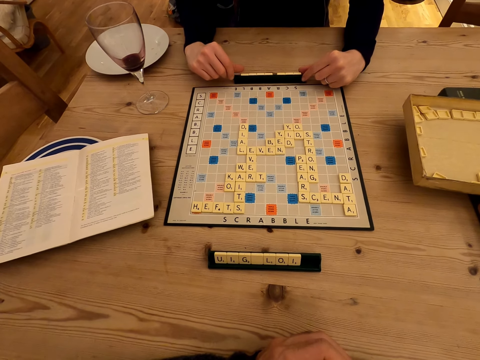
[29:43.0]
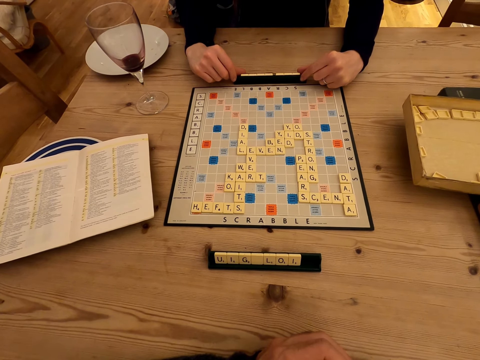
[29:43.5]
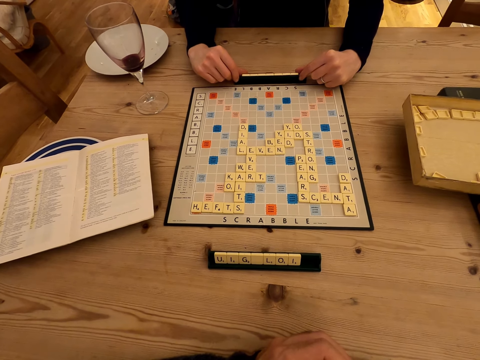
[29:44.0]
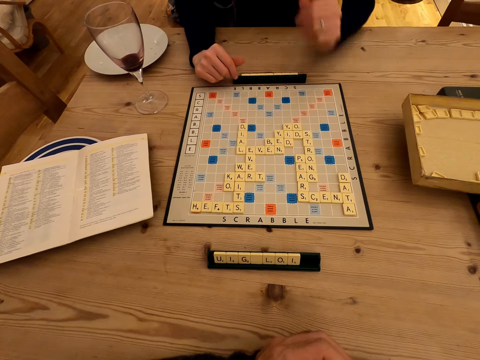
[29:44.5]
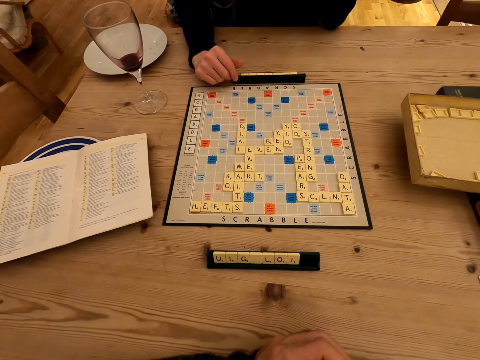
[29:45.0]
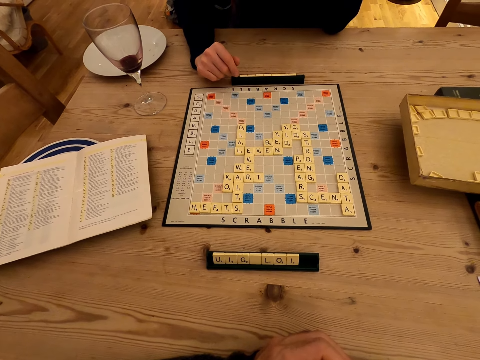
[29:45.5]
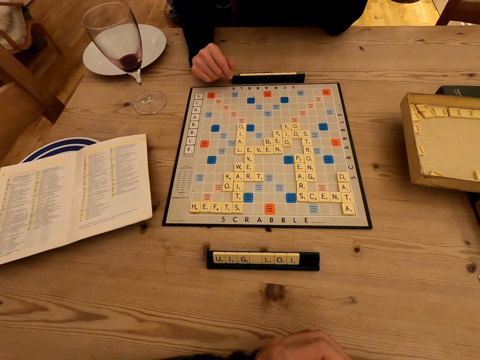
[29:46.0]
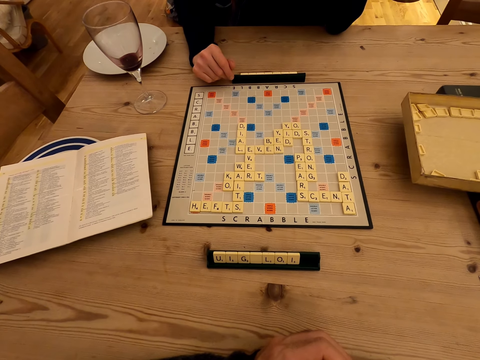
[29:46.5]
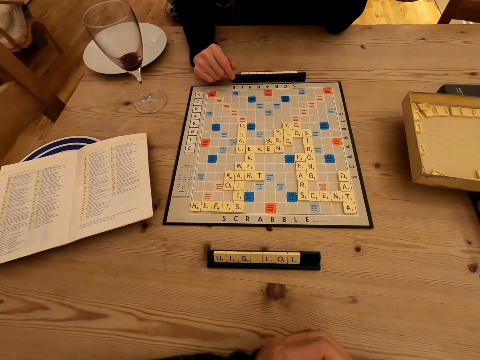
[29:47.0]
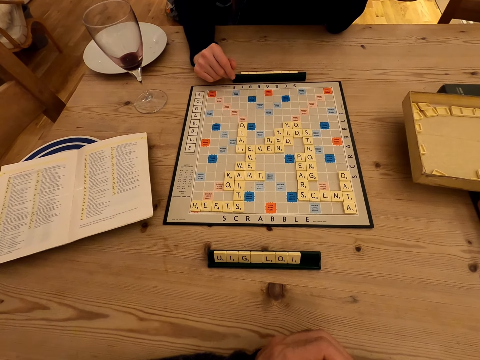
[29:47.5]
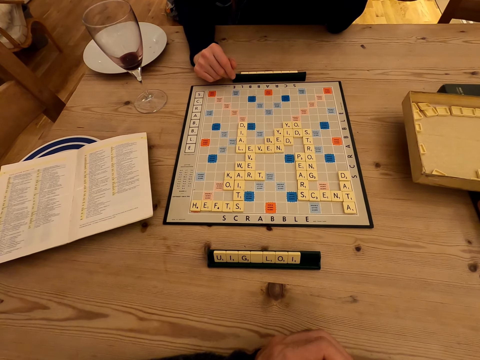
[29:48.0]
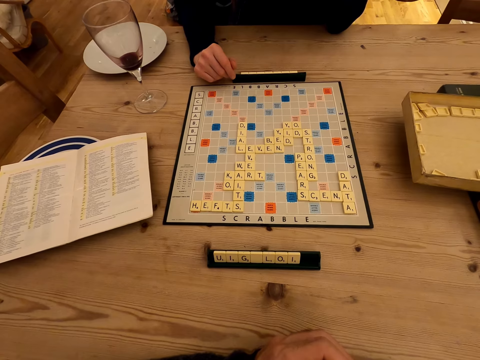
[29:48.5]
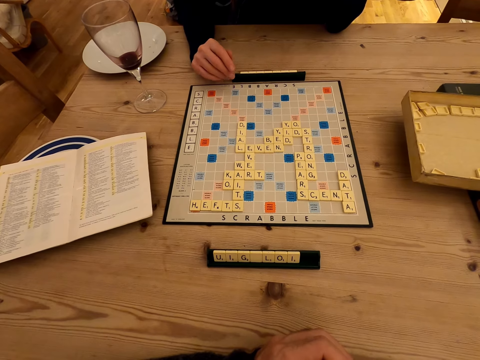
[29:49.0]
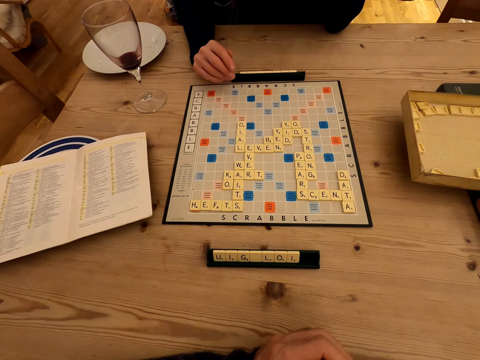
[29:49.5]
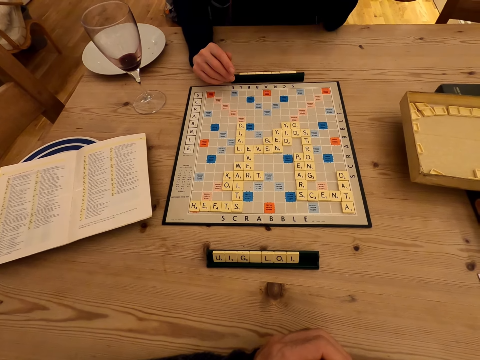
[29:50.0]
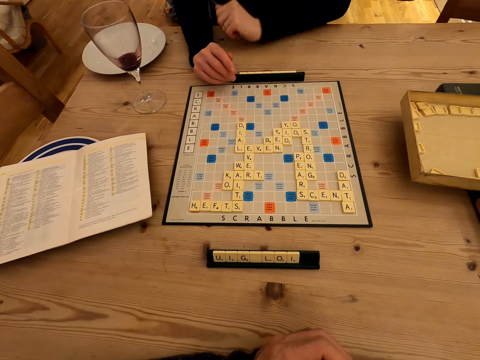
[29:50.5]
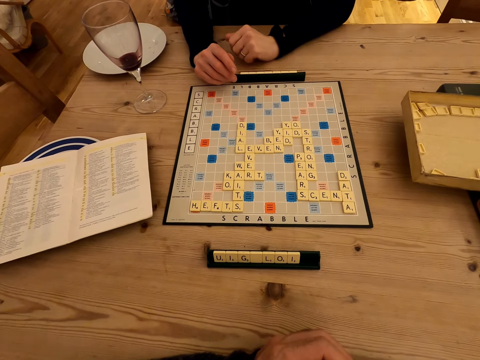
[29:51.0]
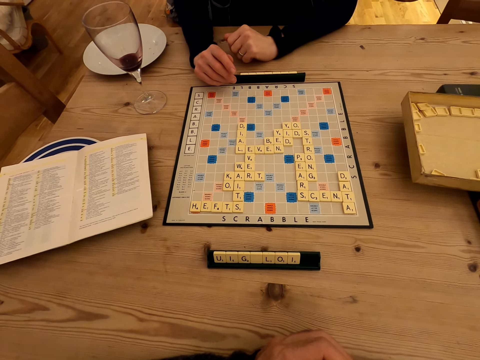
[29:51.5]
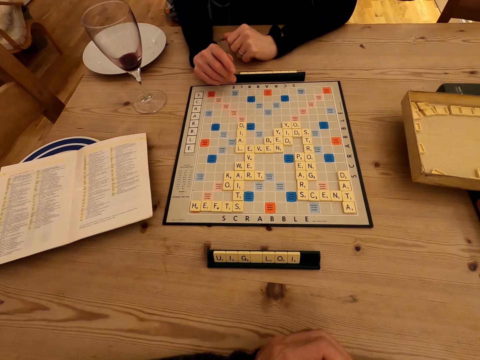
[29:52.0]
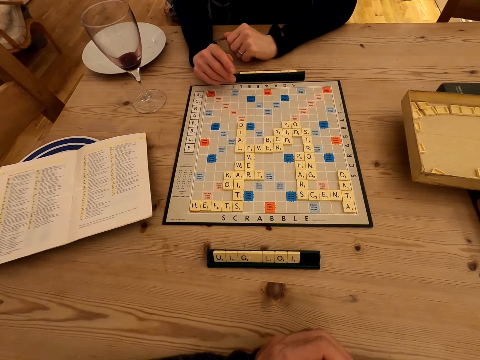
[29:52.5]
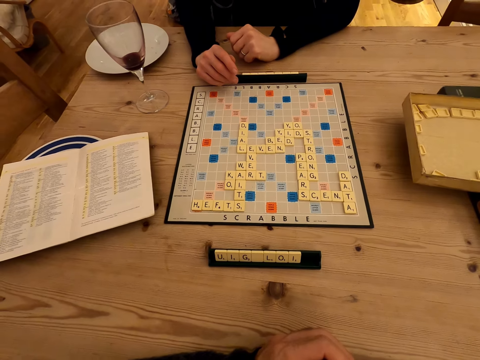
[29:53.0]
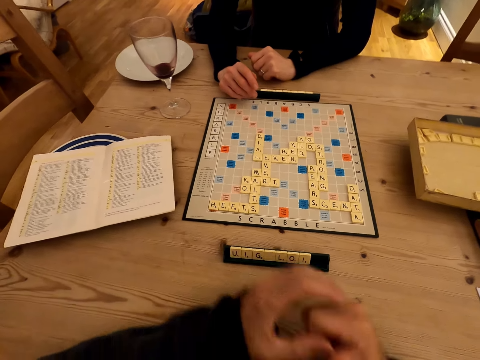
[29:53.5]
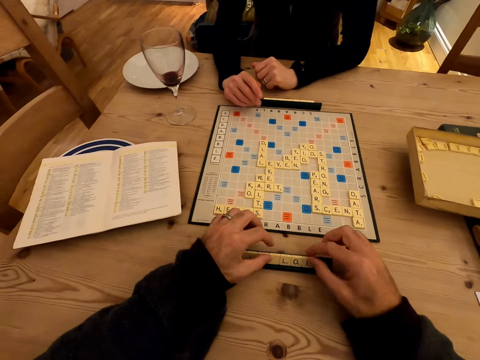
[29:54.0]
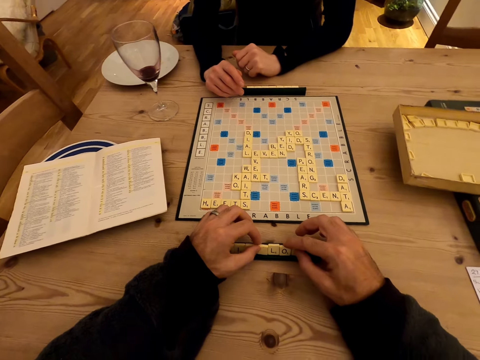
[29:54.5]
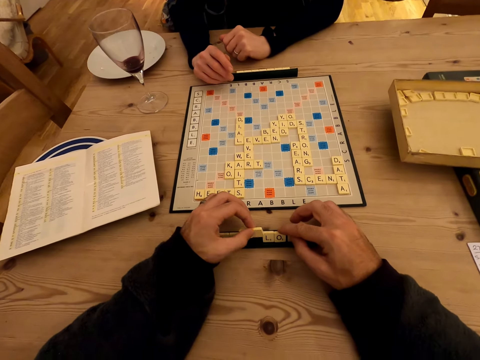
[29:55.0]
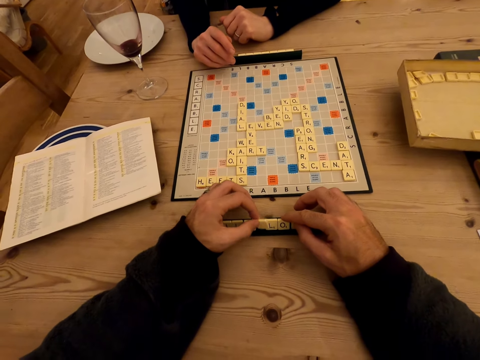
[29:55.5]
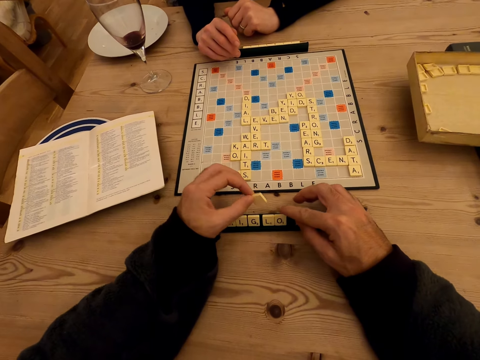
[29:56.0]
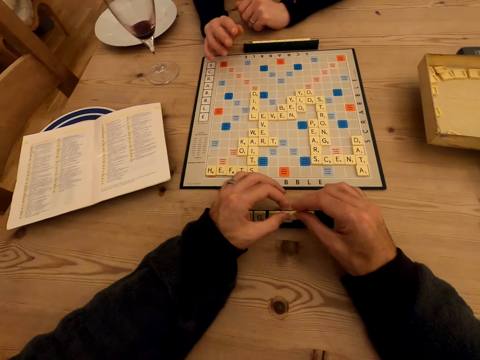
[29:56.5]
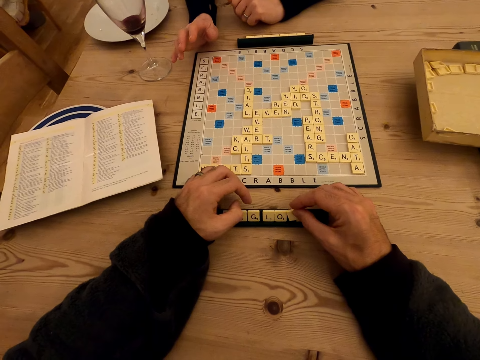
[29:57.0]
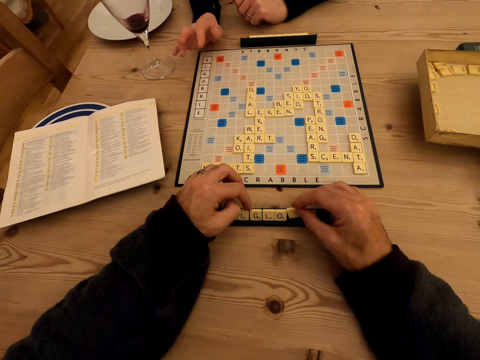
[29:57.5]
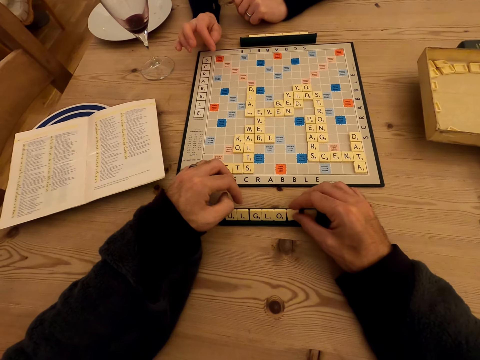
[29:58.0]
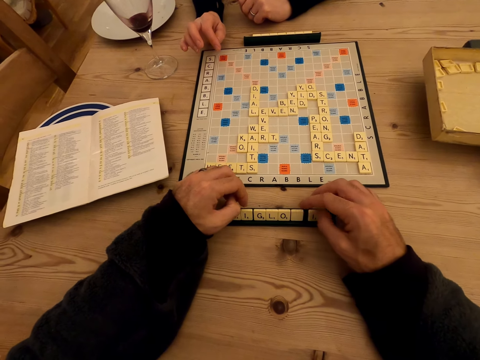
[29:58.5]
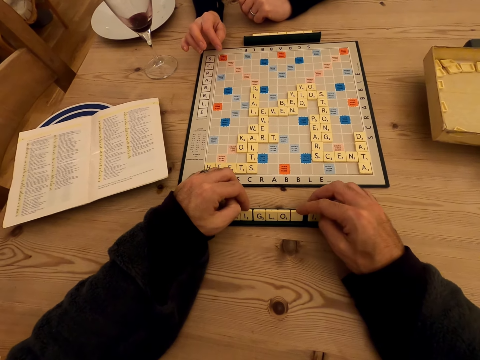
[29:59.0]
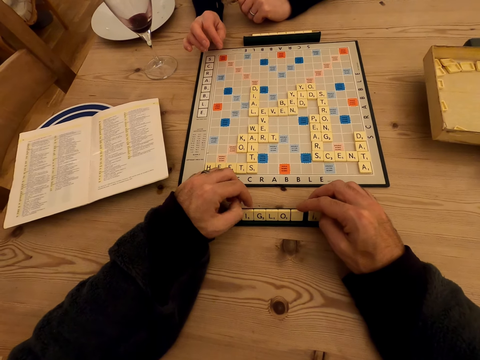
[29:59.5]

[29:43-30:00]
The camera wearer adjusts the rack. They move letters. They raise a hand. They stare at the scrabble game. They put a hand on a table. They drop a hand. They stare at the scrabble game. They look around. A man picks up a letter and moves letters. The camera wearer moves a hand. The man puts down the letter.

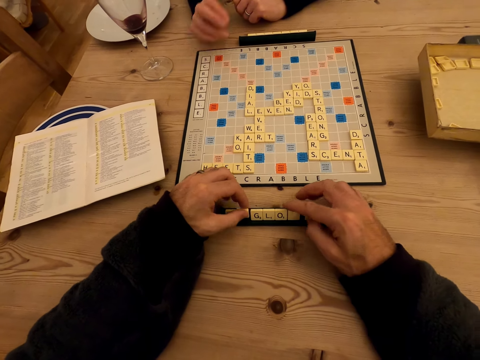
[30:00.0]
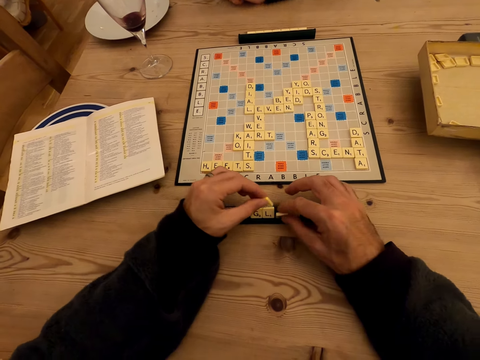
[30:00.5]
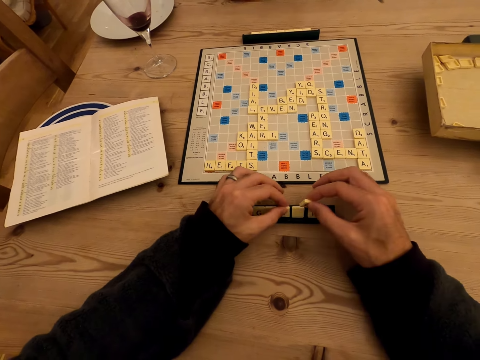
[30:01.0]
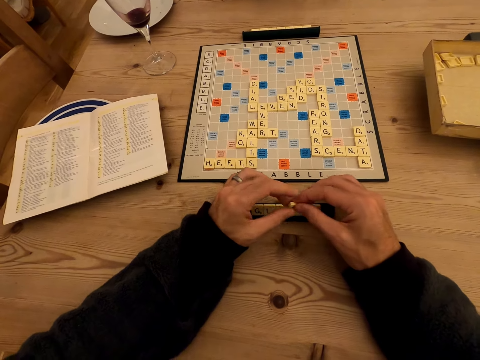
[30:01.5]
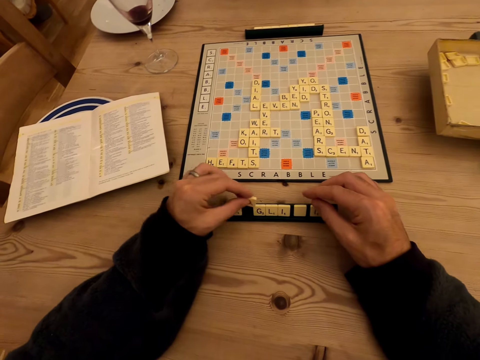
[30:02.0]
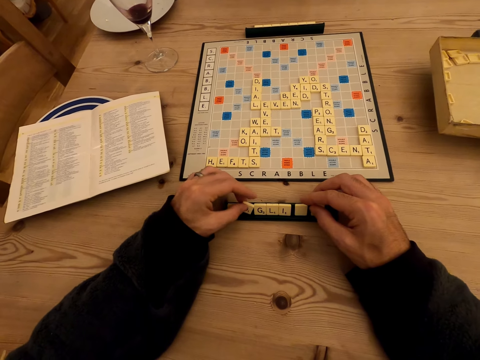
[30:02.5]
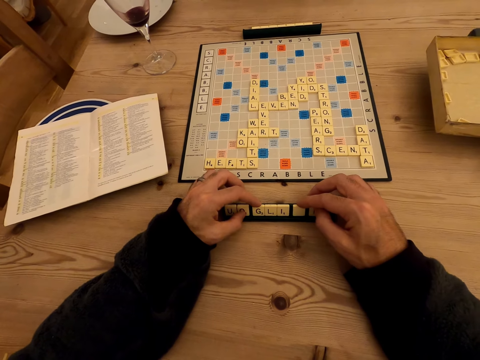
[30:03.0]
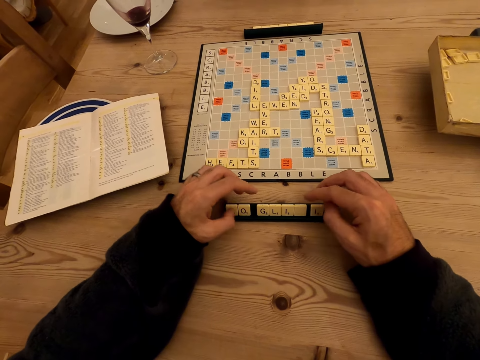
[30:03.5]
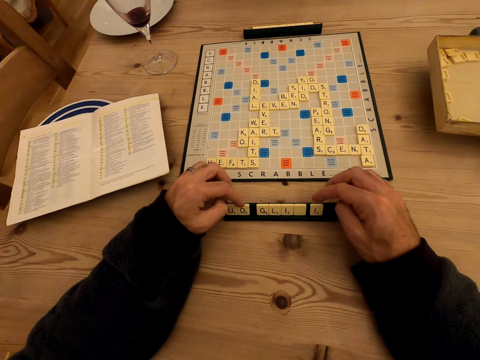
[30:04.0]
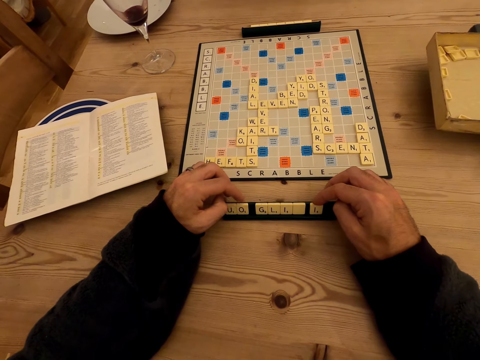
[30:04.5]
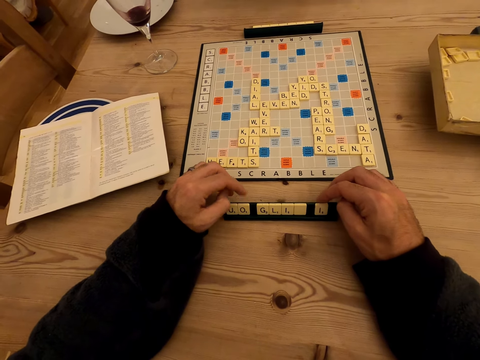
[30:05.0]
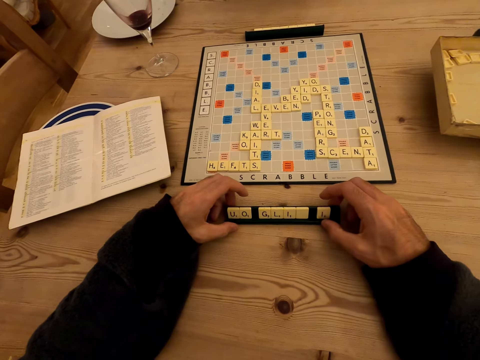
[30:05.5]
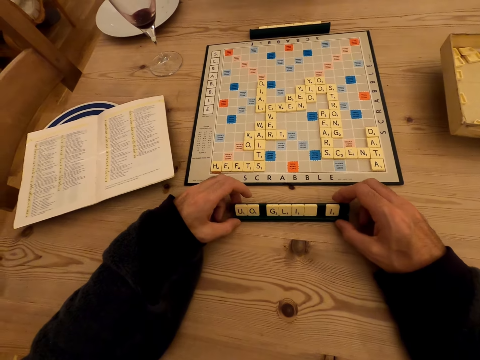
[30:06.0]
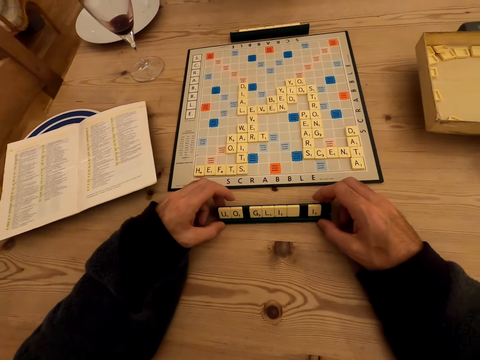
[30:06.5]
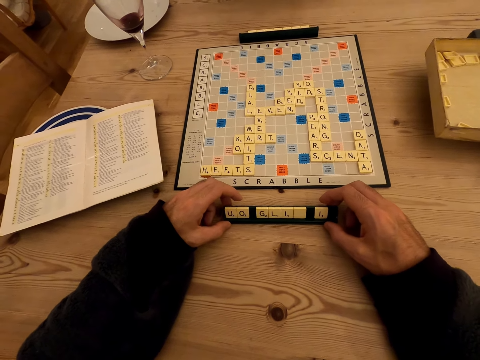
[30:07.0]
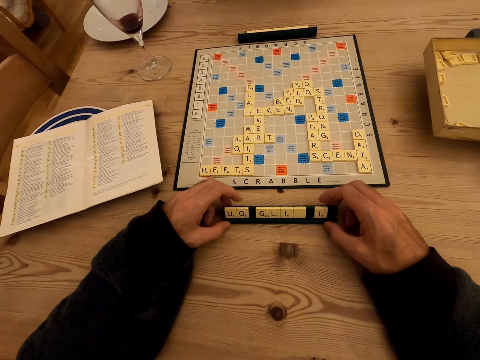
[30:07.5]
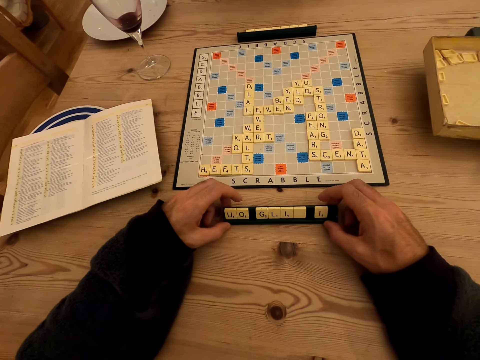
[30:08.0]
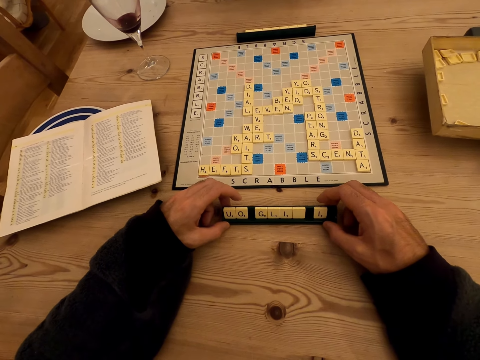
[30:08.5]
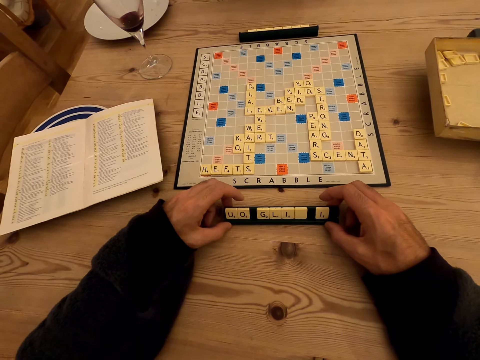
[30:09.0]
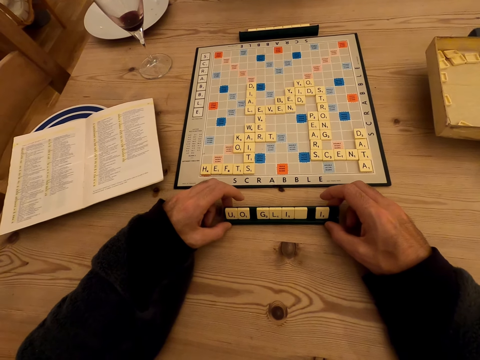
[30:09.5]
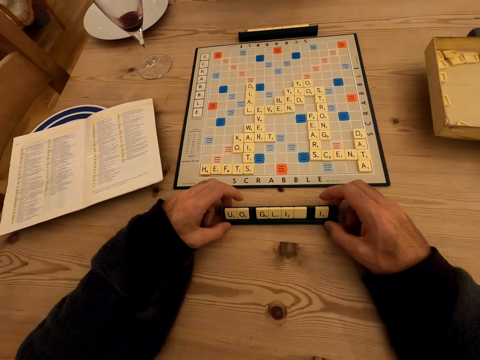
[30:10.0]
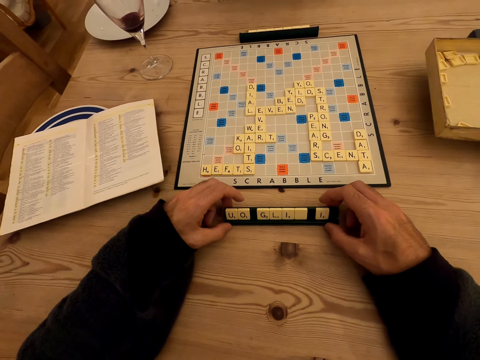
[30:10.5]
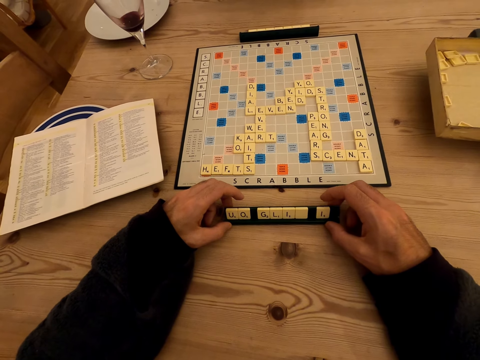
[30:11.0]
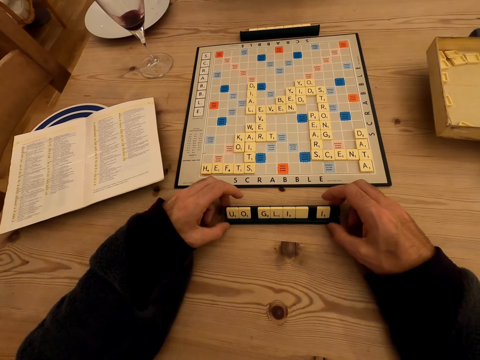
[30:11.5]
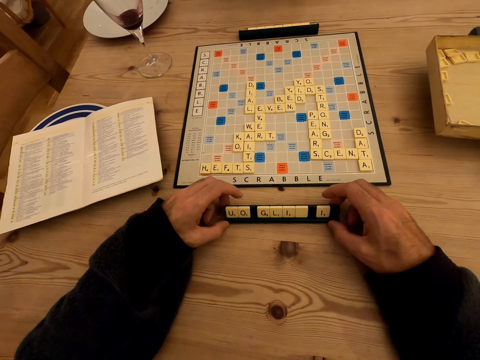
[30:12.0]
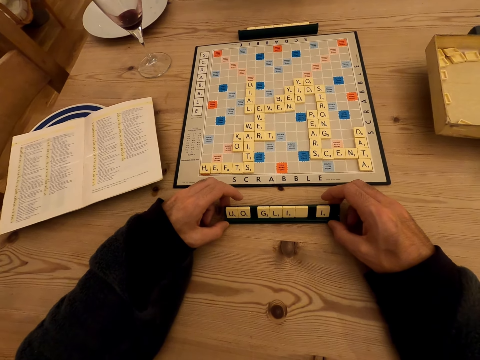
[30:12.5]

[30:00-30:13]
A man picks up a letter. He picks up a letter again. The camera wearer puts down a letter. They look at the game. They put down a letter again. The man moves letters.
